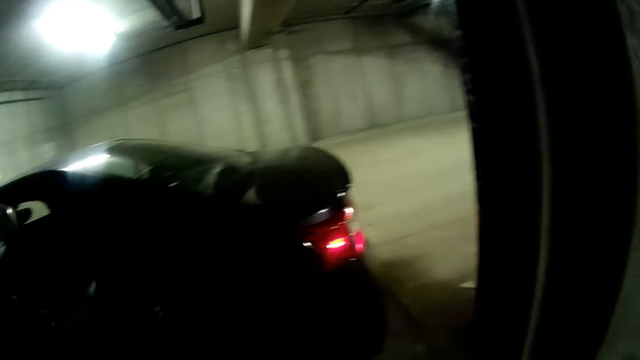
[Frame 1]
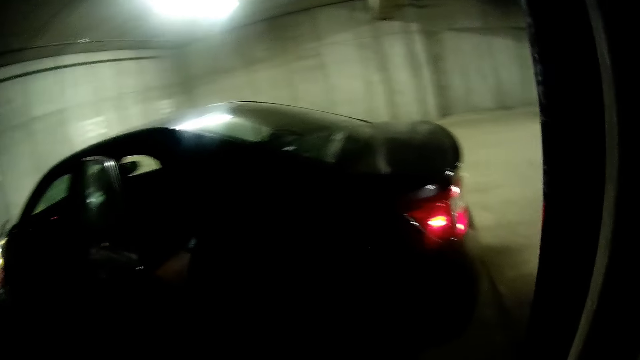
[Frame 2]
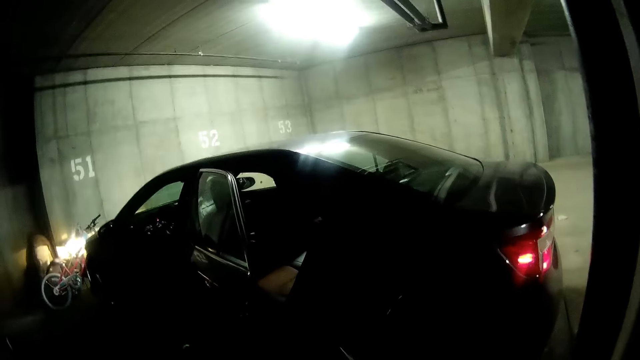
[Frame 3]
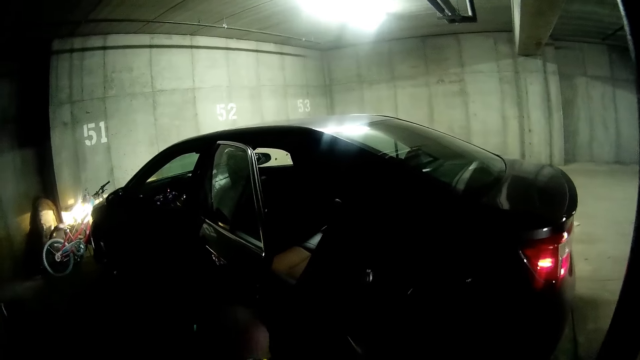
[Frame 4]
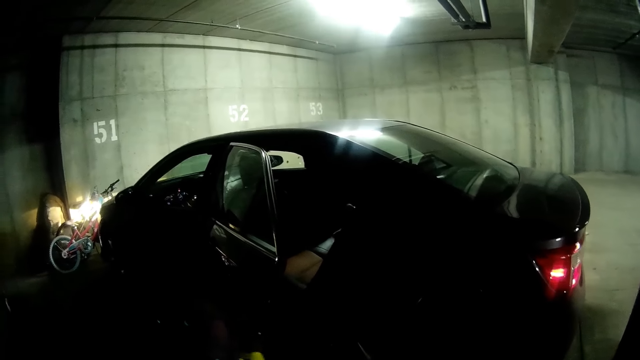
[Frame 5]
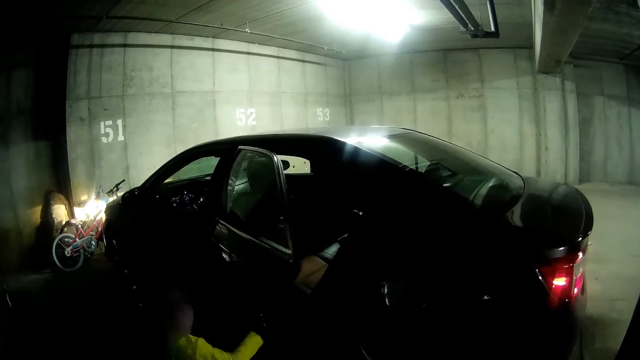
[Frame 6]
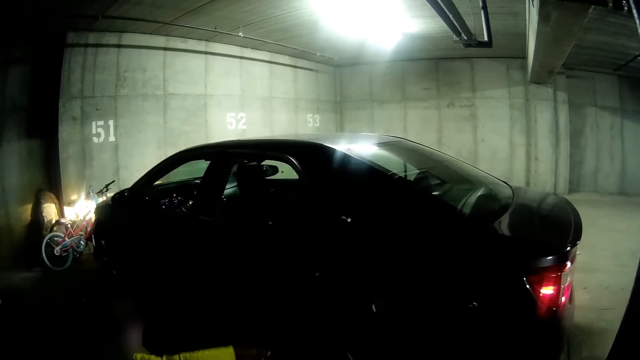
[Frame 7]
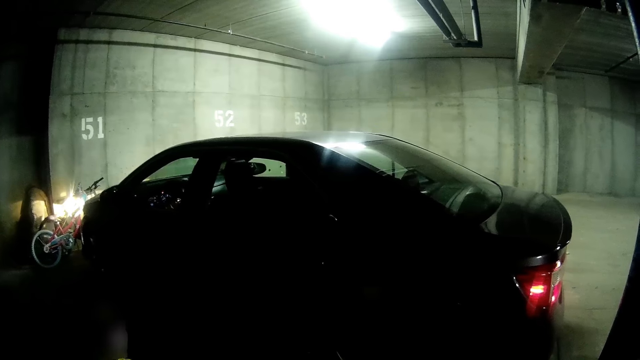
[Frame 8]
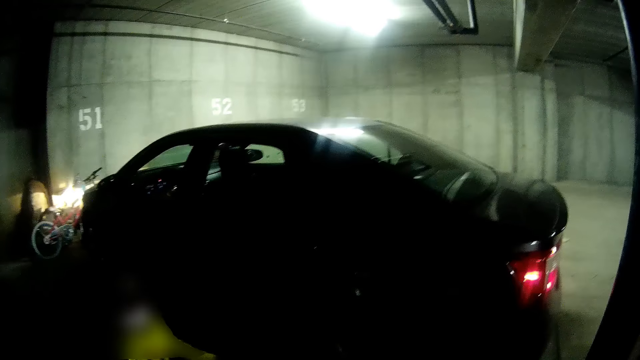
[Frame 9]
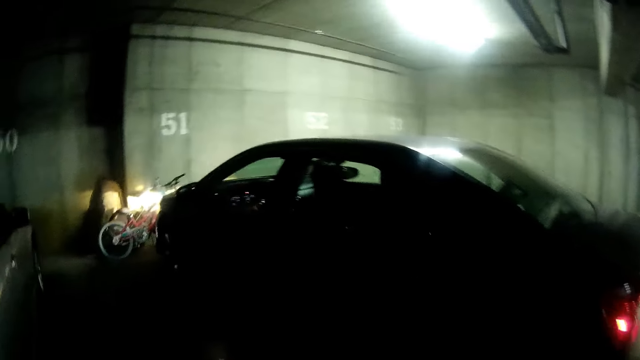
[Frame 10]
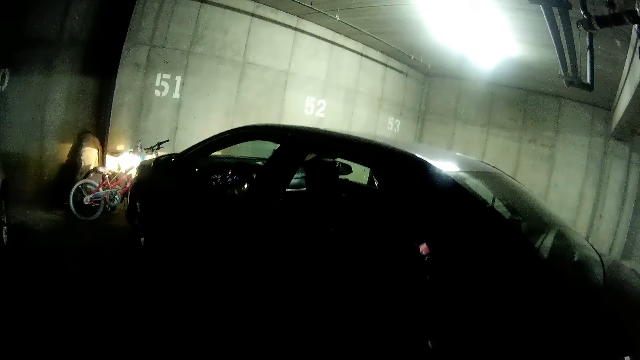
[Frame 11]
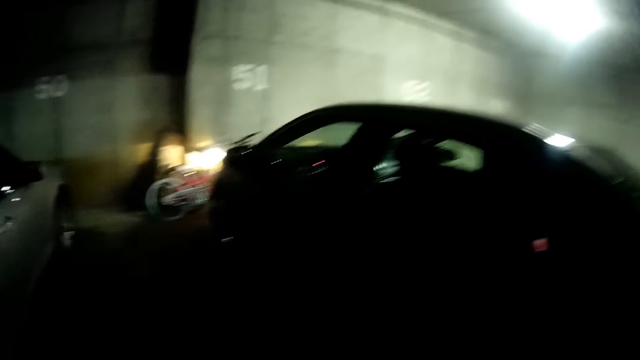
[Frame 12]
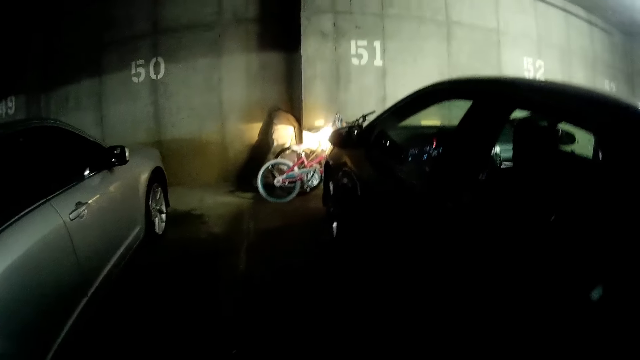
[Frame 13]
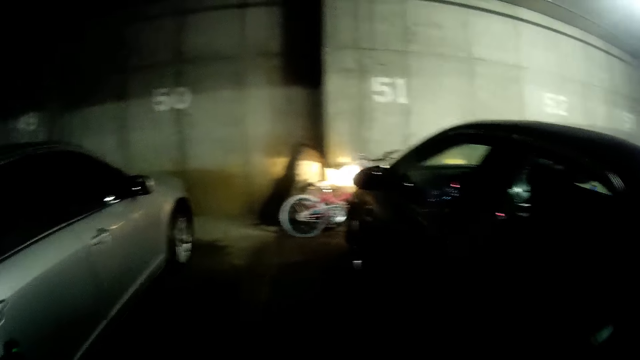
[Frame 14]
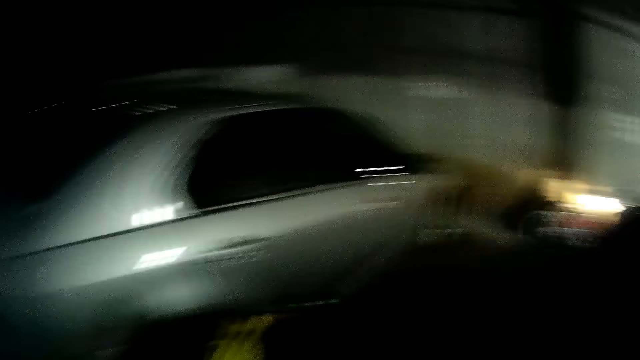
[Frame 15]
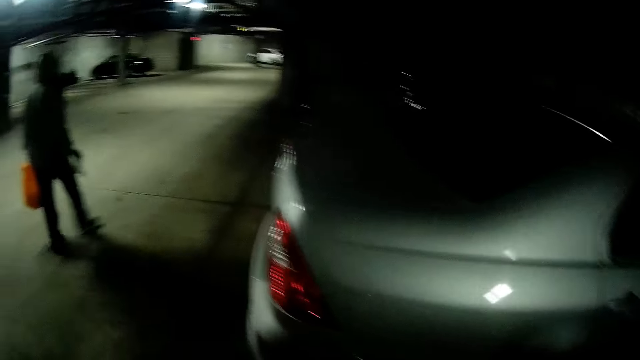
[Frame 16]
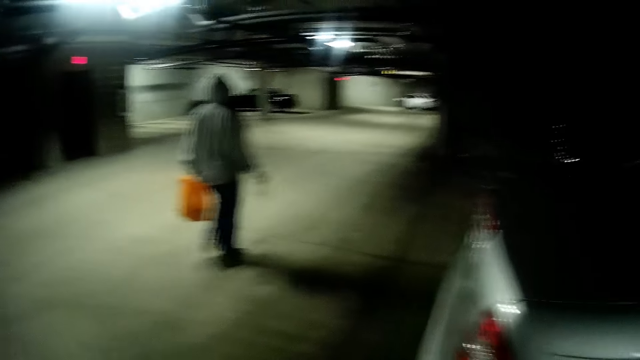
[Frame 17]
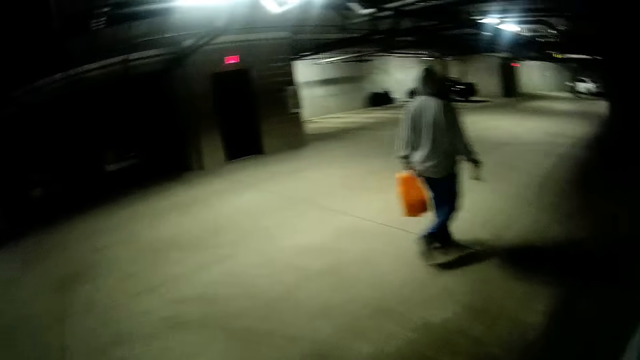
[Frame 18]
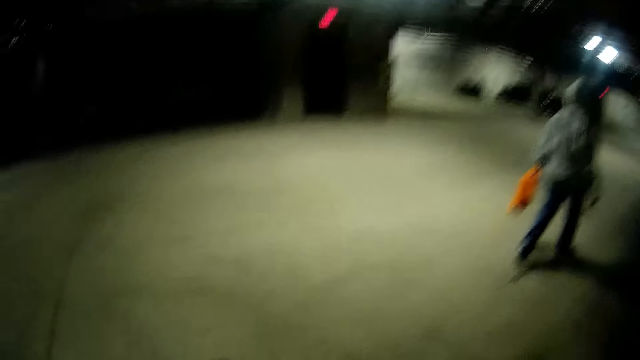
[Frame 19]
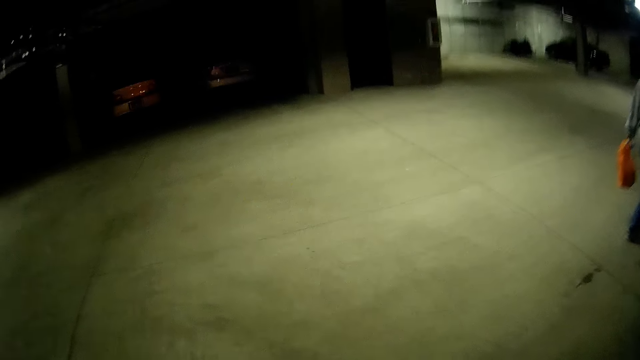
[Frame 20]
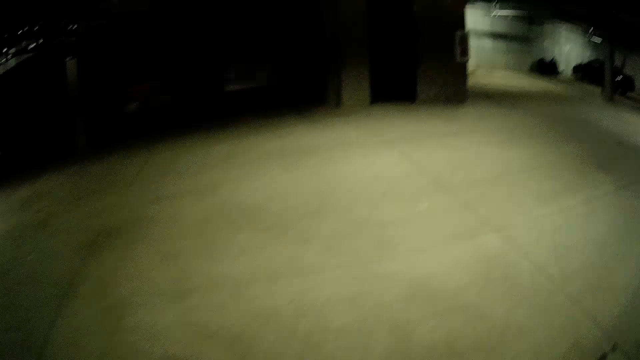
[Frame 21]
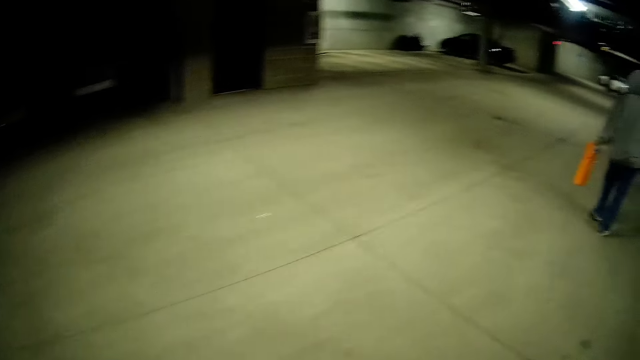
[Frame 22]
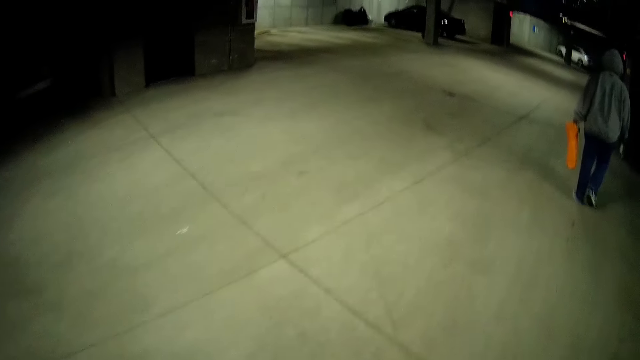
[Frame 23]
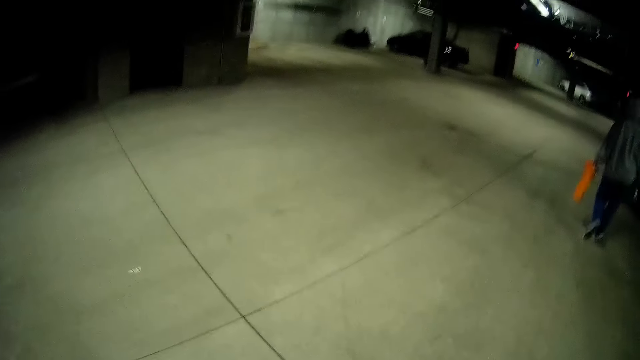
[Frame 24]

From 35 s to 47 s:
The girl closes the car door with her right hand. The camera wearer opens the car door. They bang the door, turn around and walk in the basement. They walk away from the car.

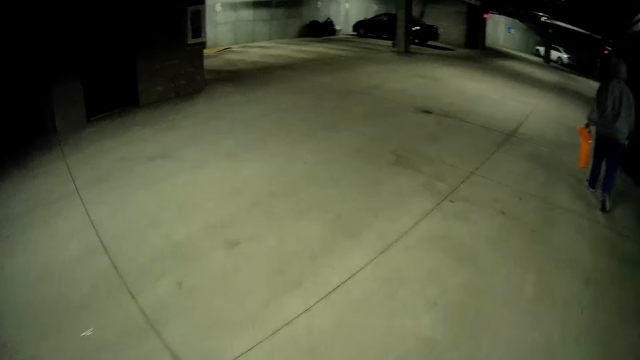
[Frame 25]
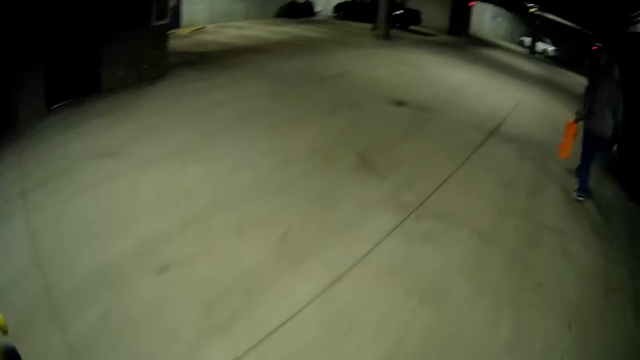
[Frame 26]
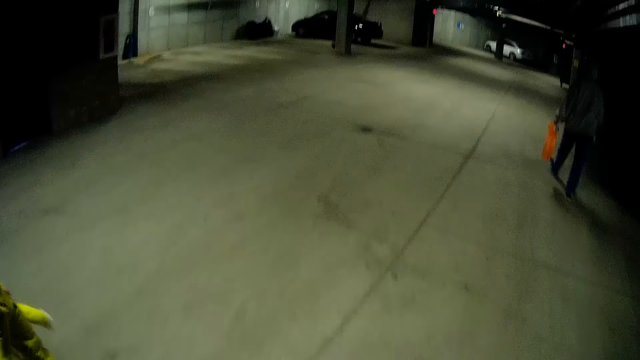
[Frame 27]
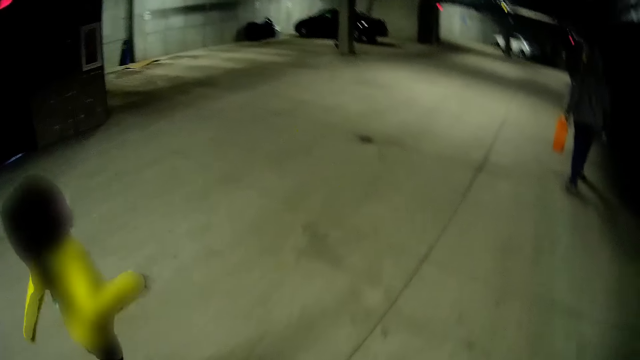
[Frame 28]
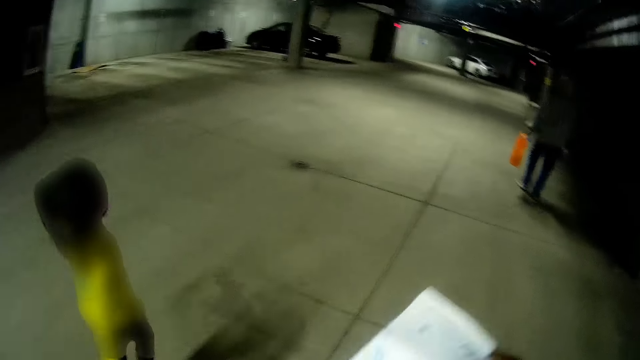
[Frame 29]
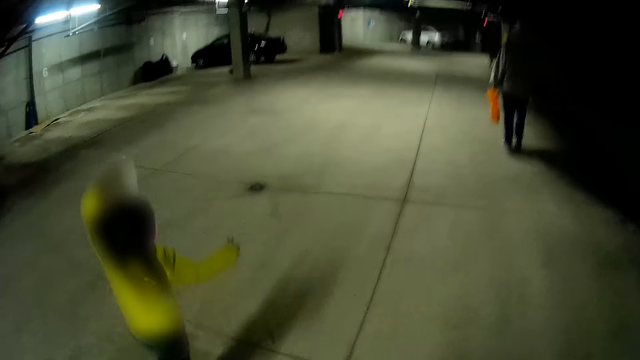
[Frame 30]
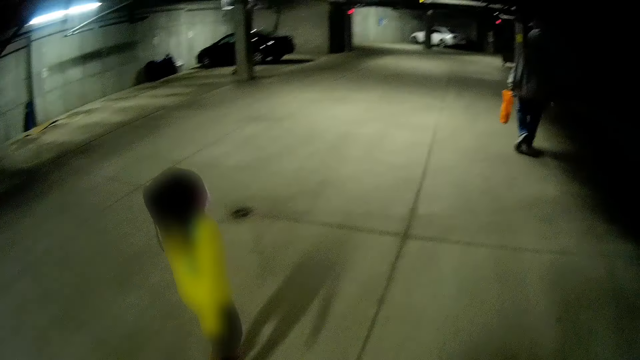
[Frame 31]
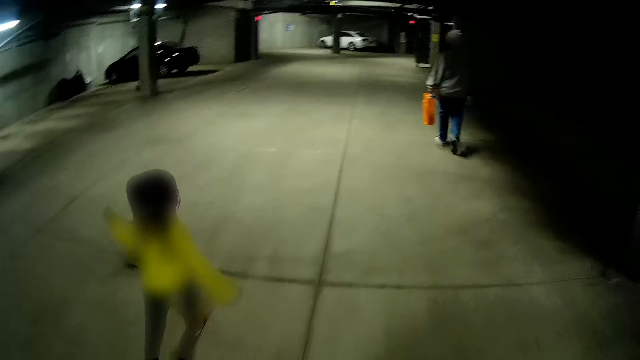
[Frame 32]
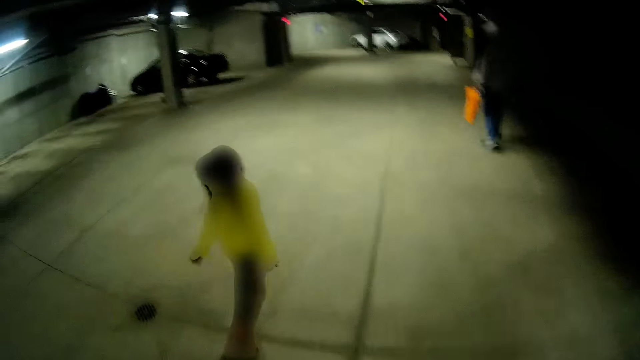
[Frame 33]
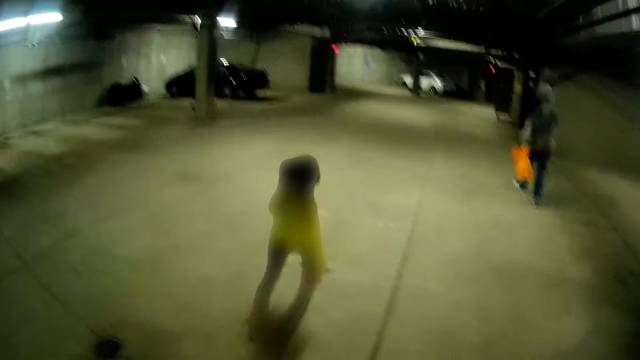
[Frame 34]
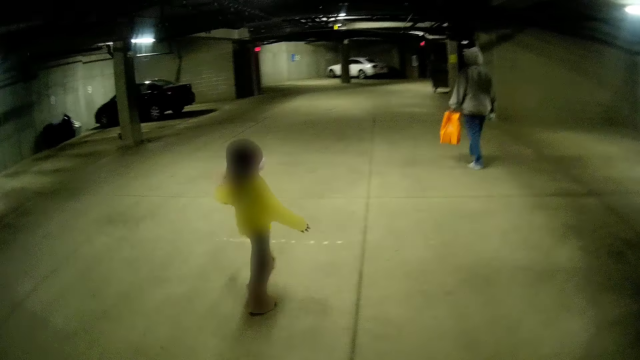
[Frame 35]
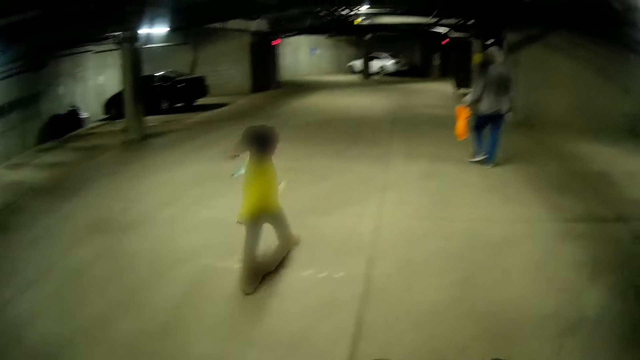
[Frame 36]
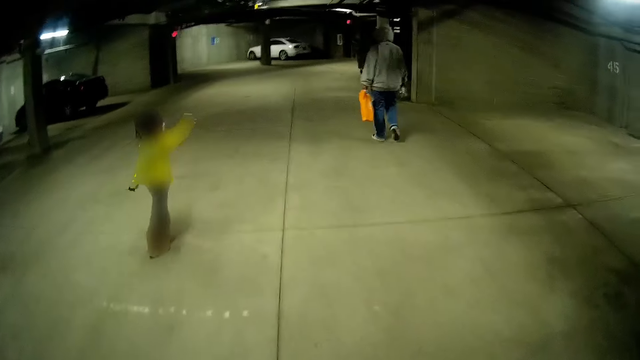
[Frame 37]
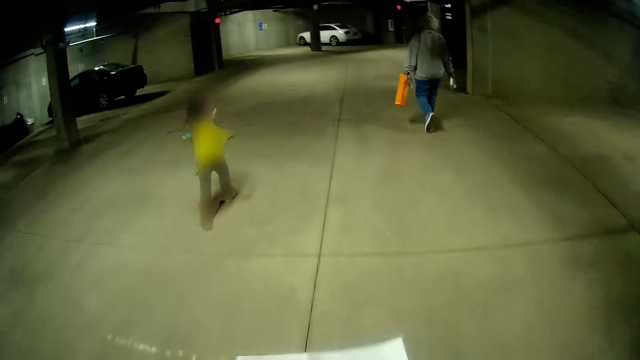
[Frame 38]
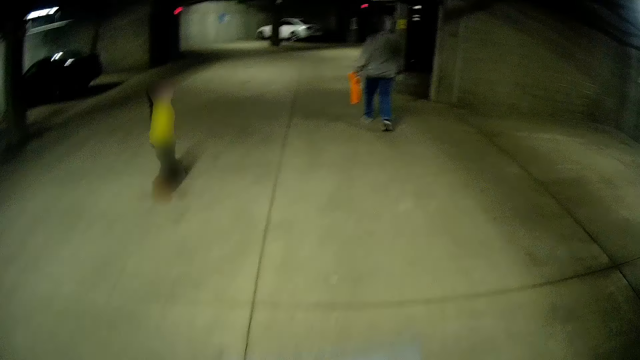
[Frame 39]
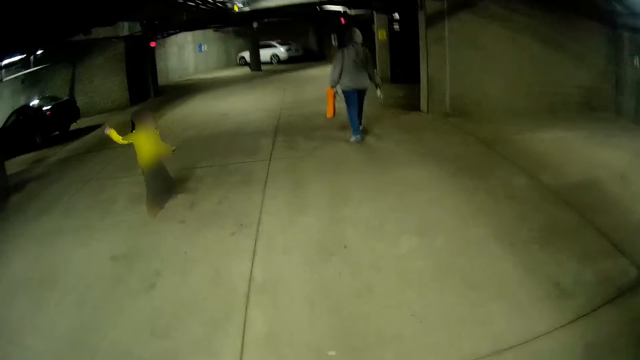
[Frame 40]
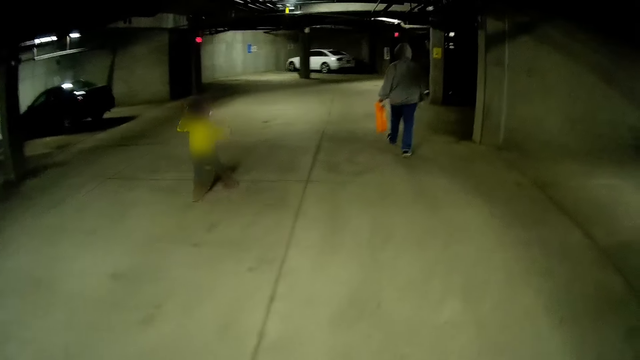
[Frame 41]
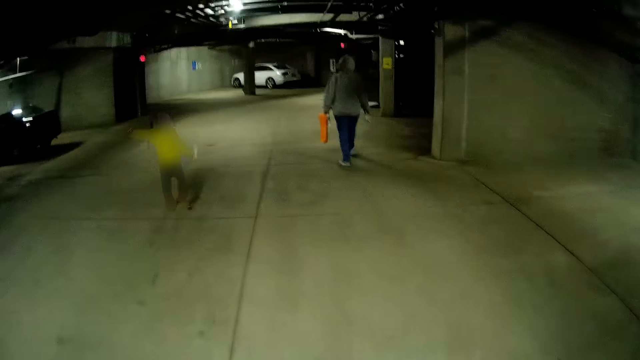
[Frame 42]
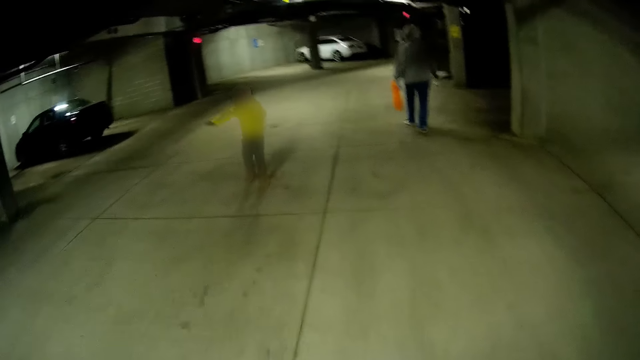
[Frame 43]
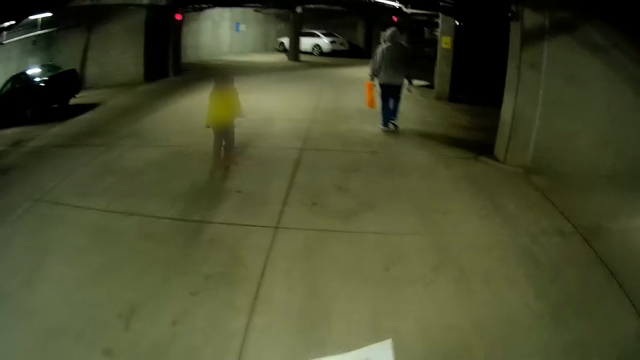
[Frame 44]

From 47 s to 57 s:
The girl hops past the camera wearer. The camera wearer looks at the paper. They converse with the girl.
